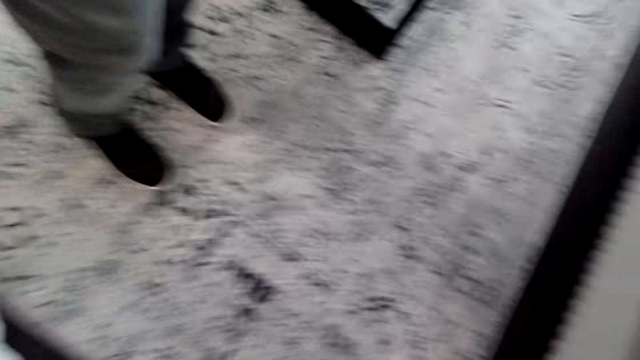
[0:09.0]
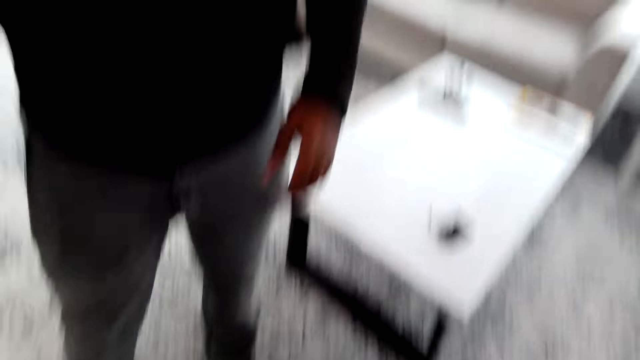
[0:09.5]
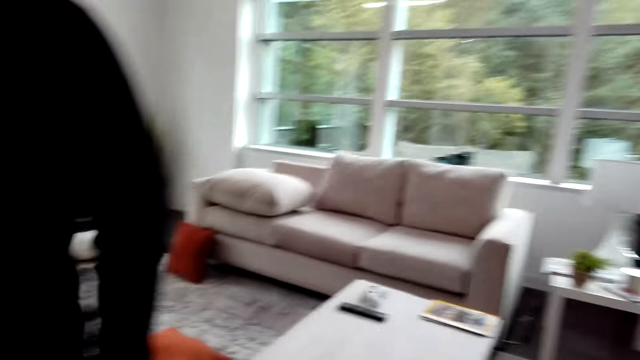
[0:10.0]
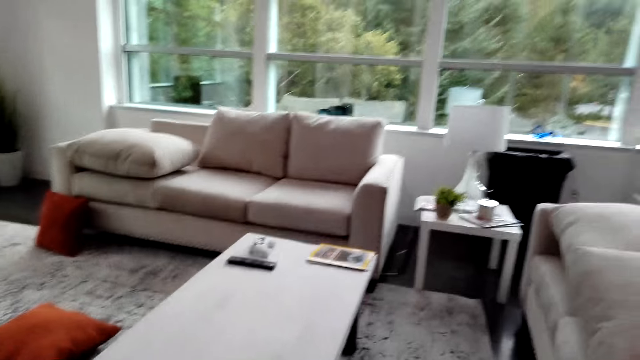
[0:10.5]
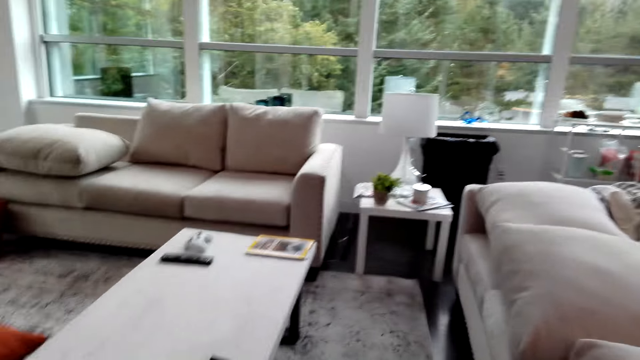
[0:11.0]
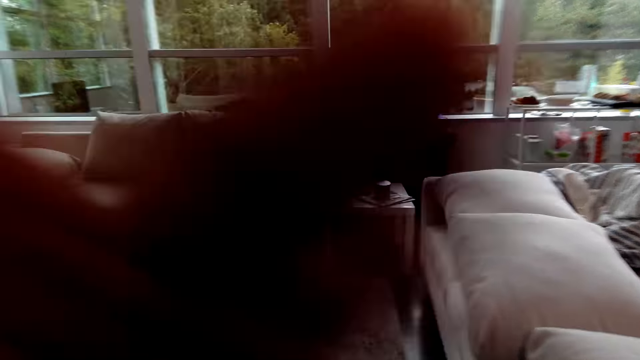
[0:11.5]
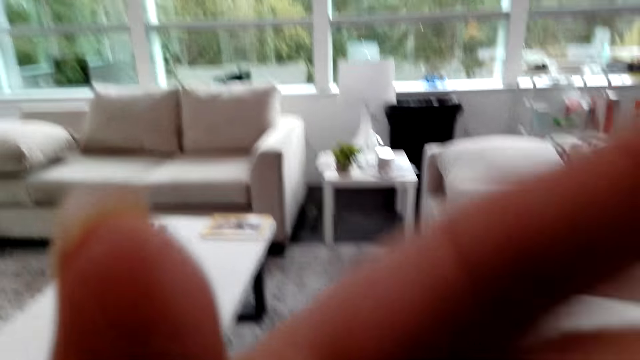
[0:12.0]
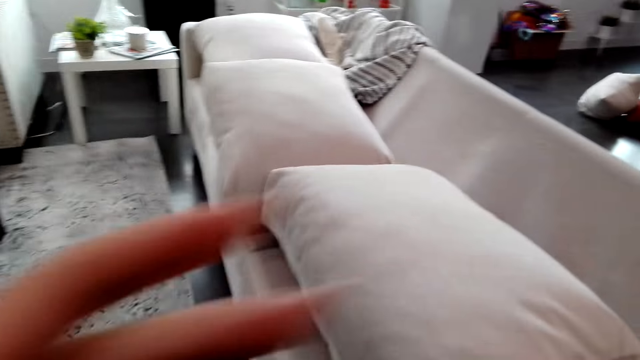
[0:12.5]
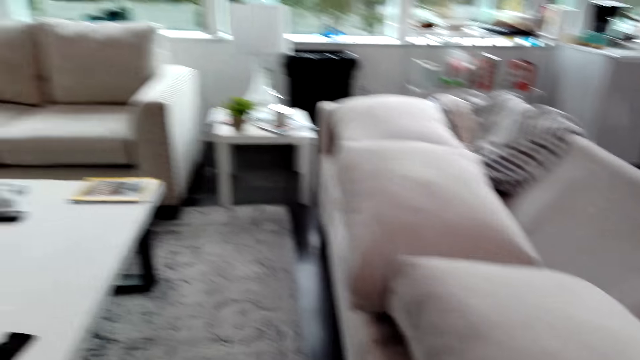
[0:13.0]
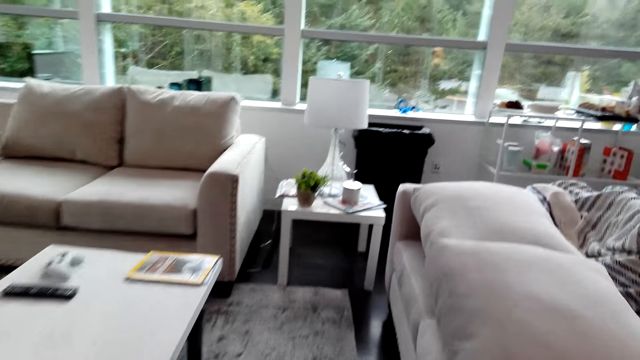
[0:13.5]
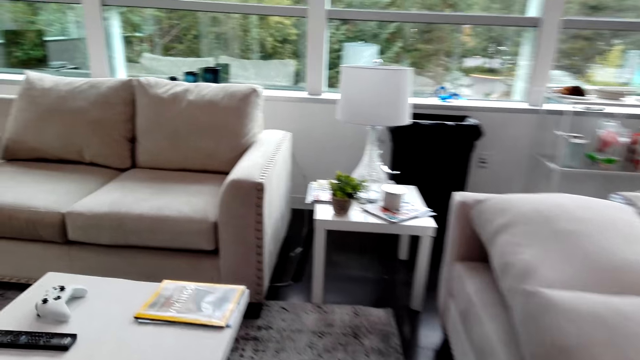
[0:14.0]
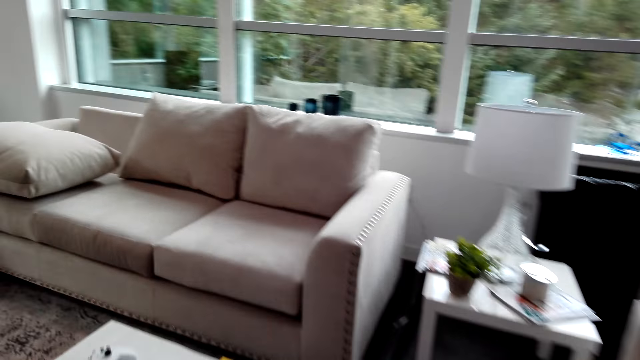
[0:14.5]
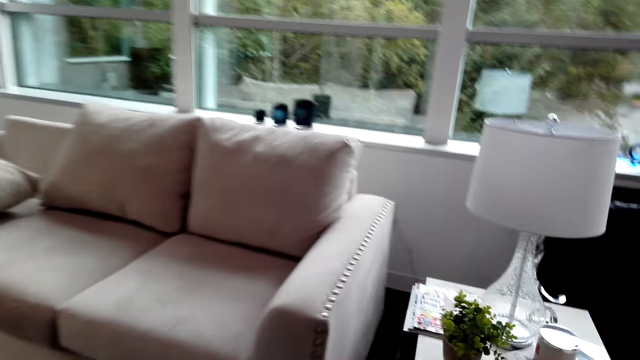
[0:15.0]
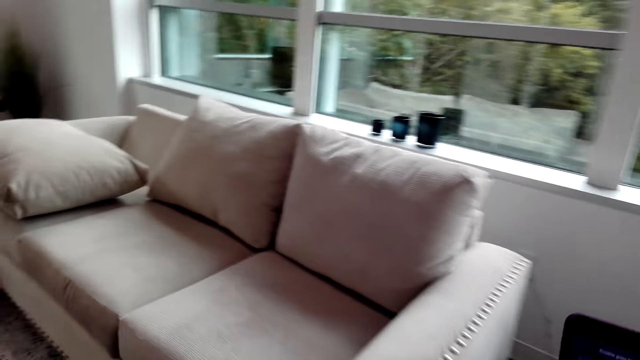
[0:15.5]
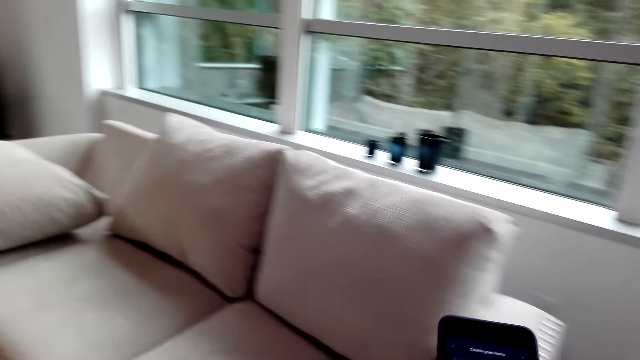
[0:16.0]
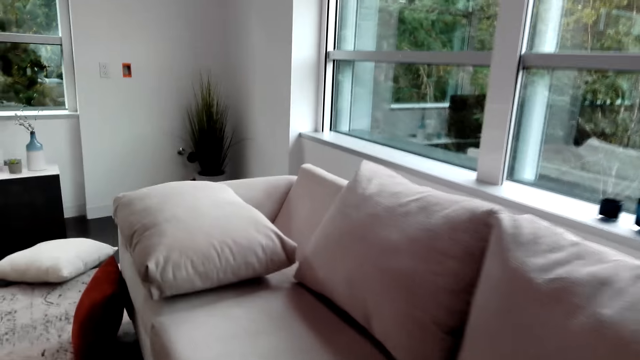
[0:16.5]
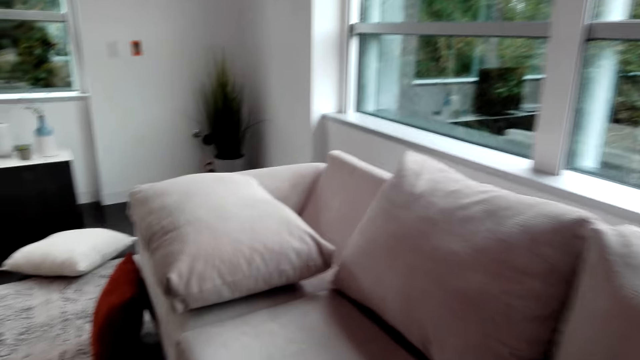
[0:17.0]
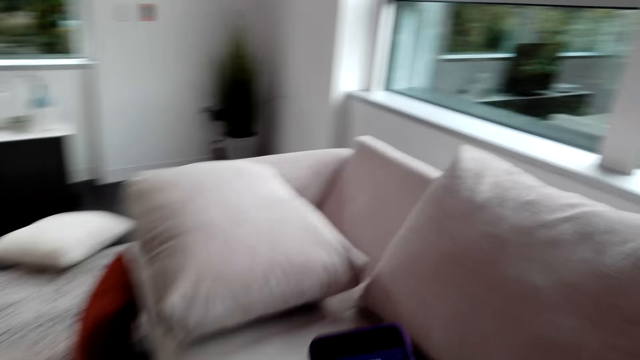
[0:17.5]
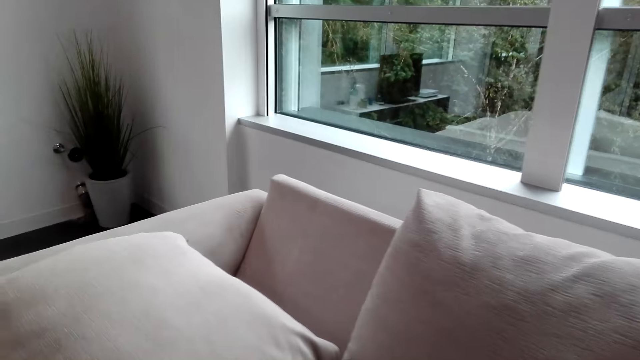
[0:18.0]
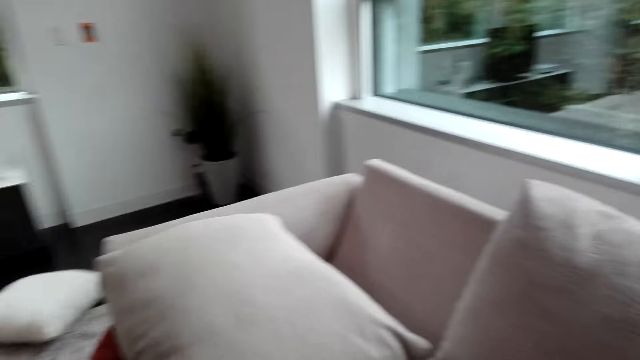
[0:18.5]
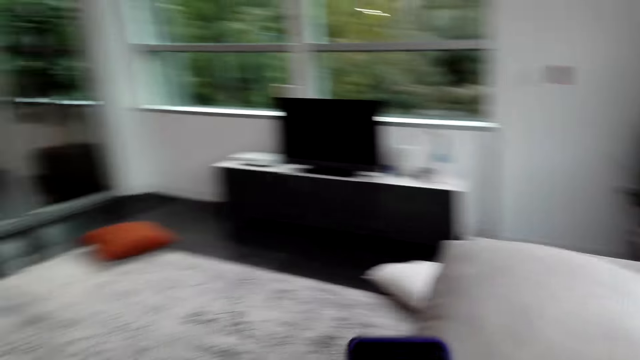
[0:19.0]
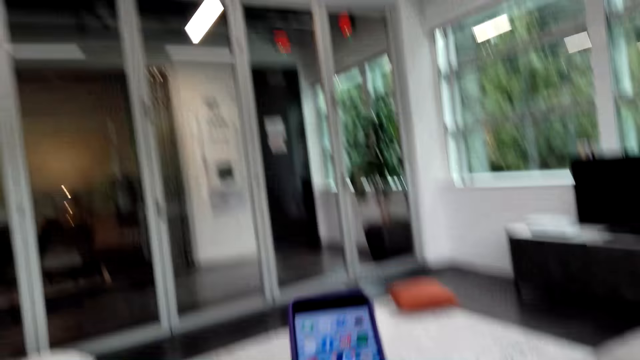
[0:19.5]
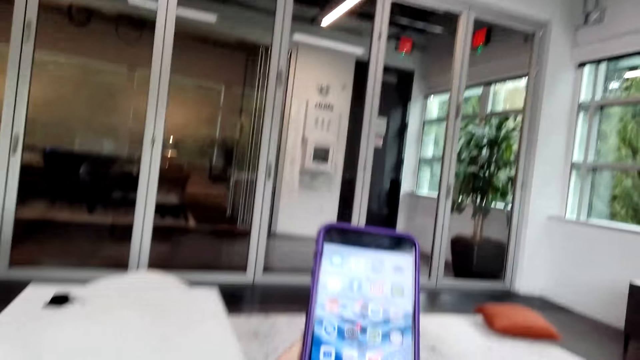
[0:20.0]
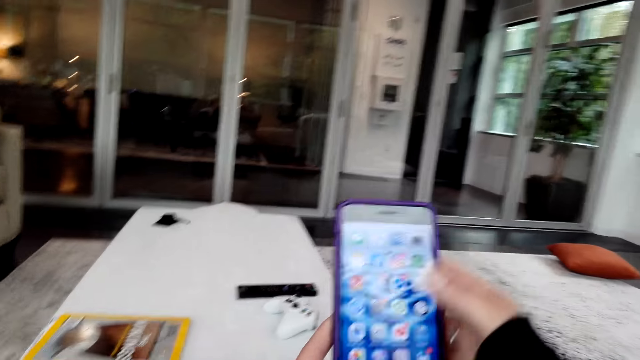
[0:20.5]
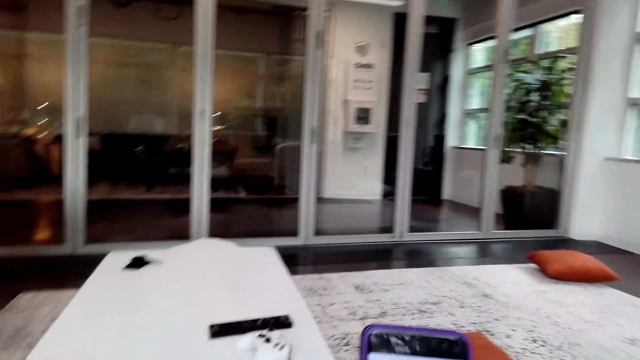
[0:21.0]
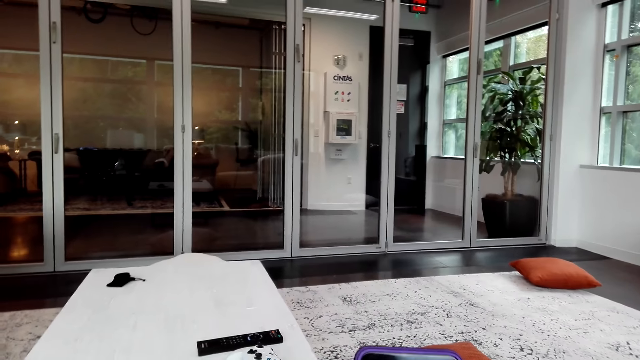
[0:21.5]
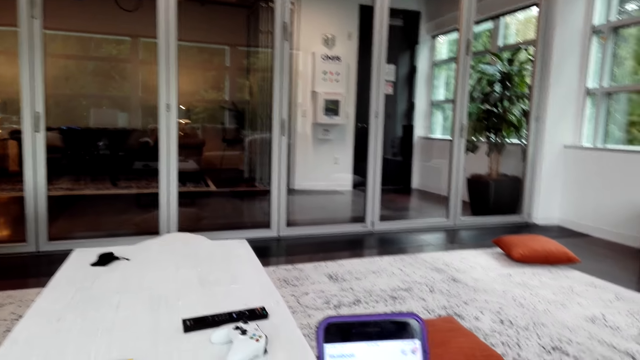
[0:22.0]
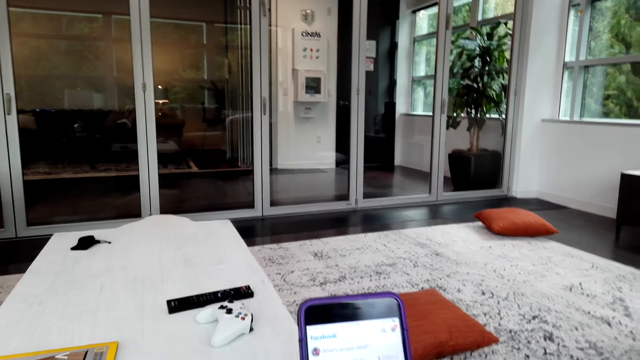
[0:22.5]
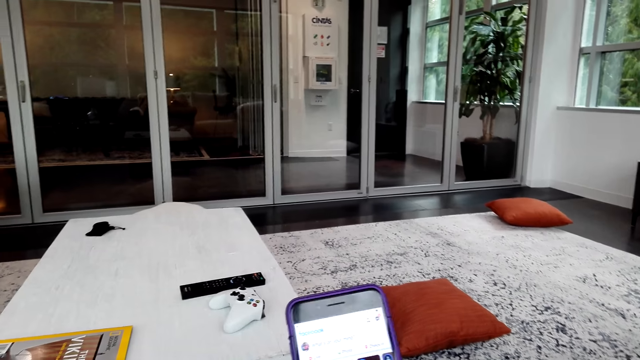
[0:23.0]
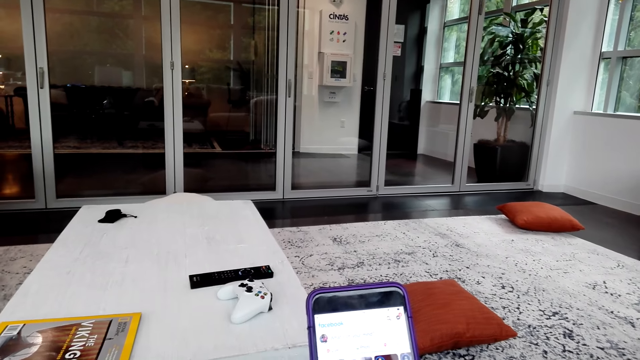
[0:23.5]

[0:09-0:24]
The camera wearer looks around the house. They touch the camera, drop the left hand, and walk around. They operate a phone. They look around the house and walk around. They lift the phone and walk around. They lift the phone, sit down, and operate the phone.

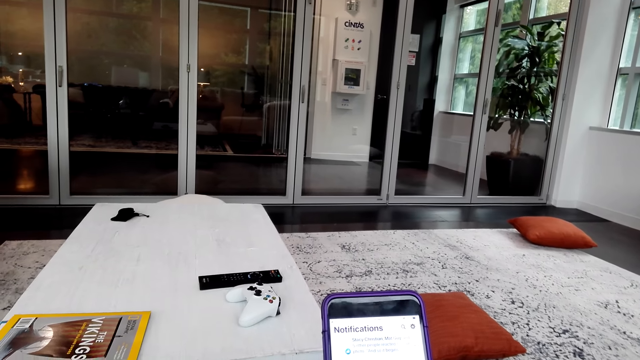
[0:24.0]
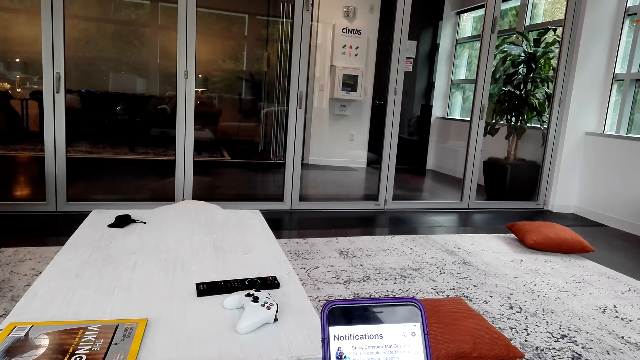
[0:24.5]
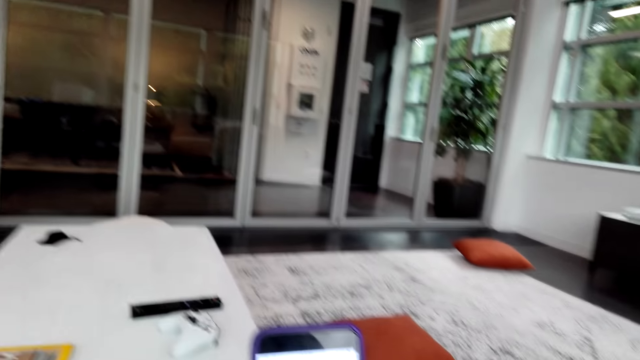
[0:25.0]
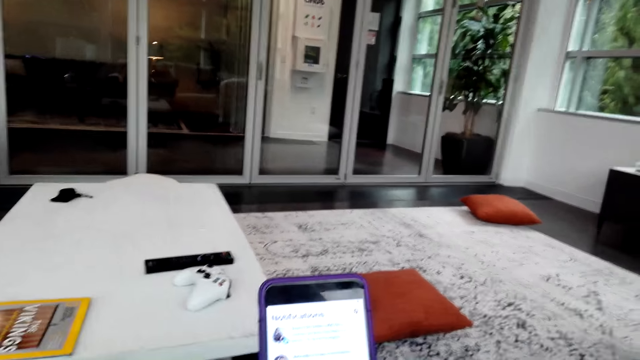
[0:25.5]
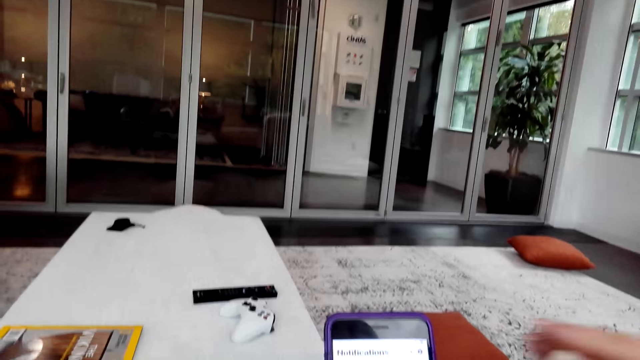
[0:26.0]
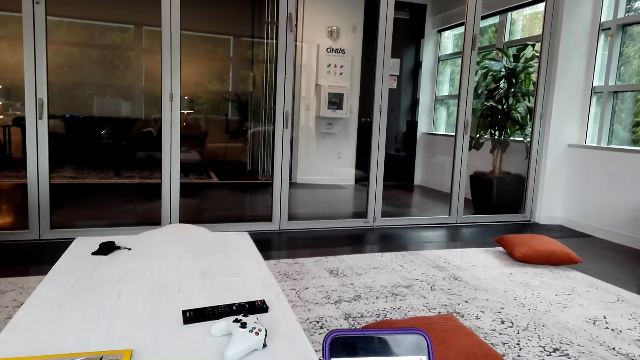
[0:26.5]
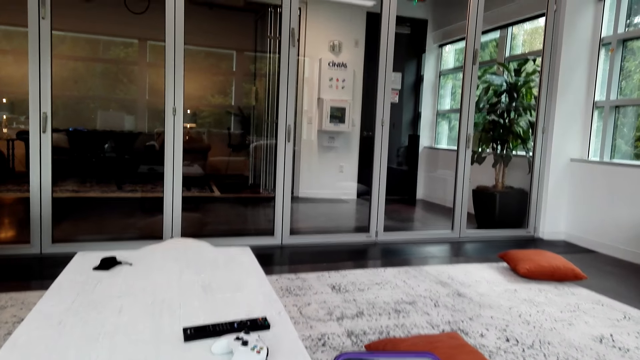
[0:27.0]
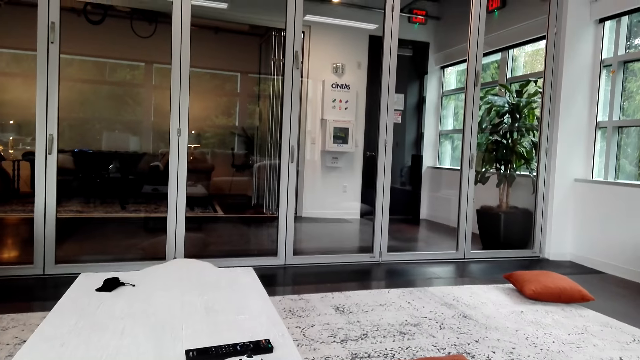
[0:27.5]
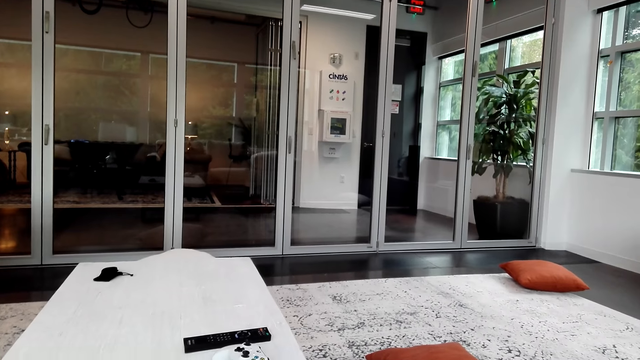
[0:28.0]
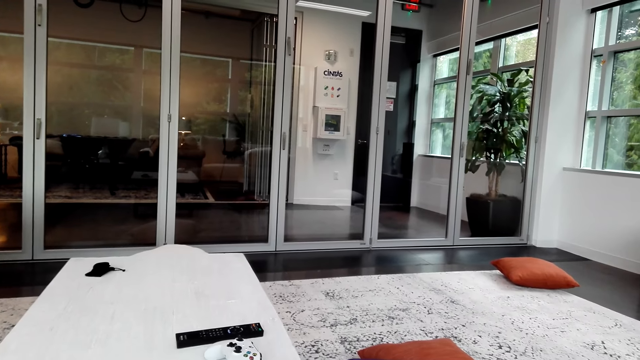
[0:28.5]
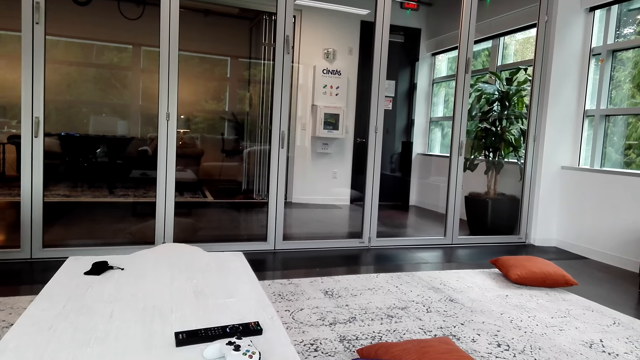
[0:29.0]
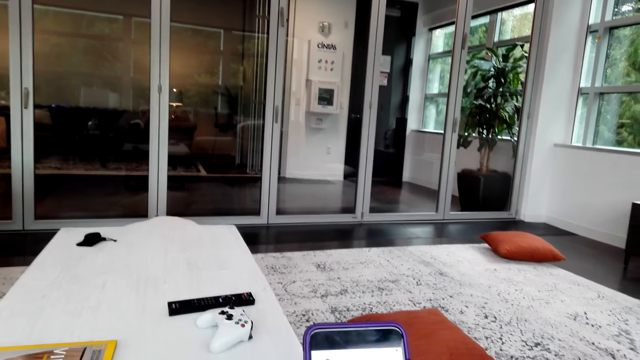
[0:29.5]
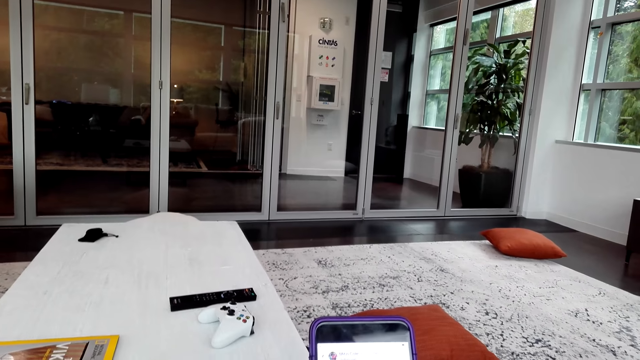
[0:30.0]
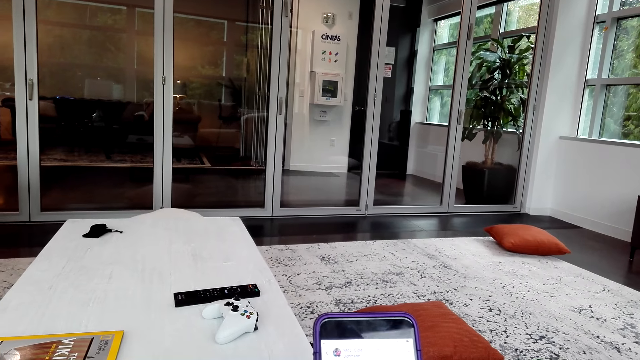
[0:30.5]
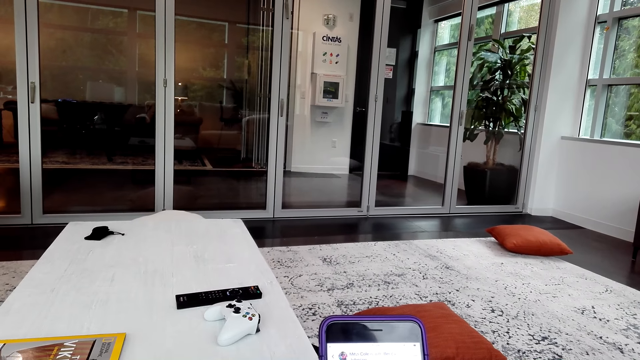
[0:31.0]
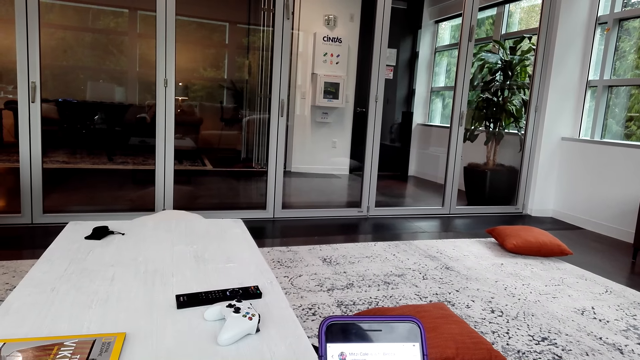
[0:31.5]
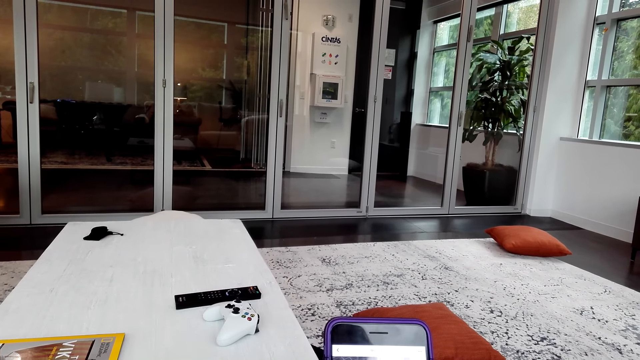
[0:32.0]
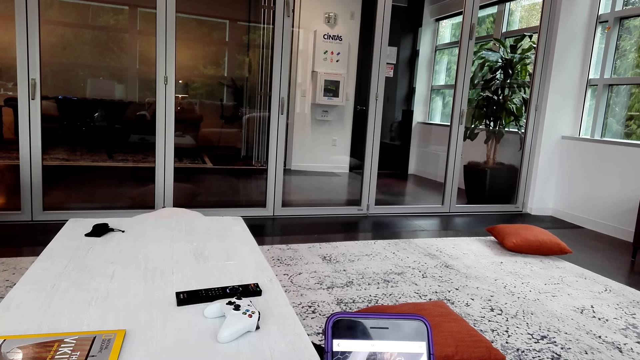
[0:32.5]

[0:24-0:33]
The camera wearer looks around the house. They operate a phone.
